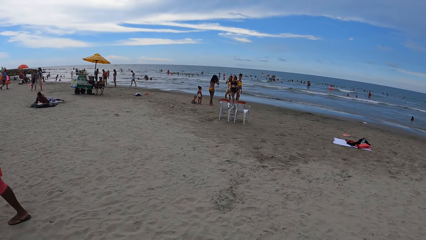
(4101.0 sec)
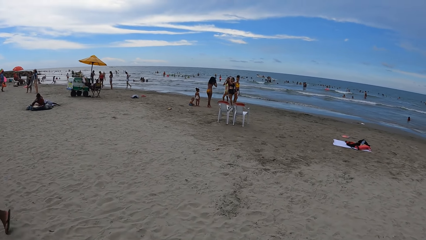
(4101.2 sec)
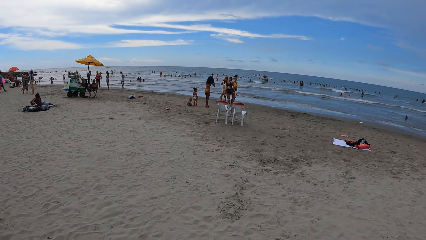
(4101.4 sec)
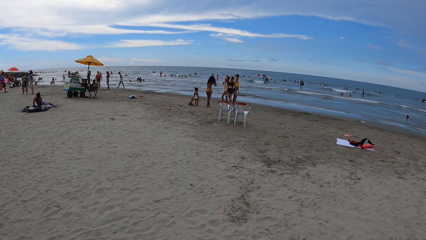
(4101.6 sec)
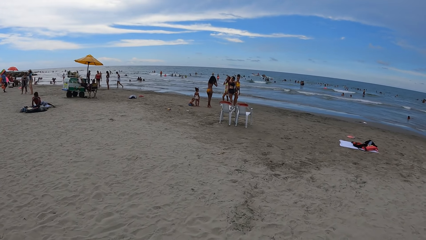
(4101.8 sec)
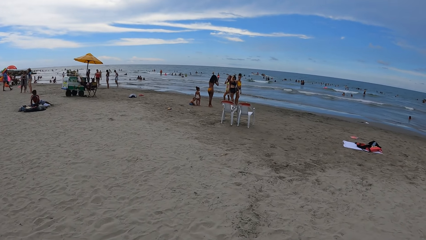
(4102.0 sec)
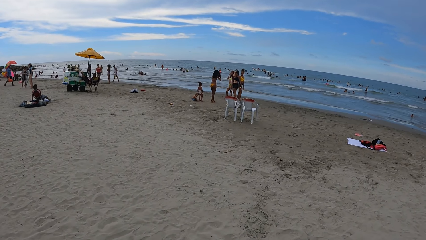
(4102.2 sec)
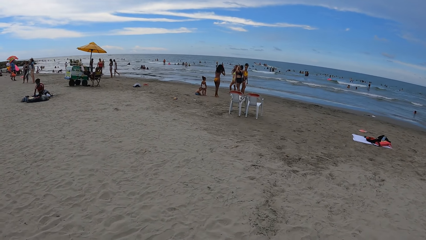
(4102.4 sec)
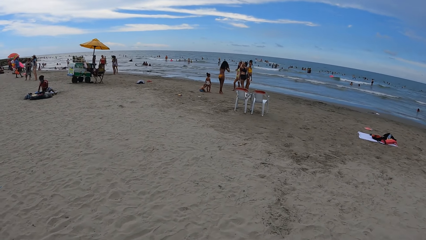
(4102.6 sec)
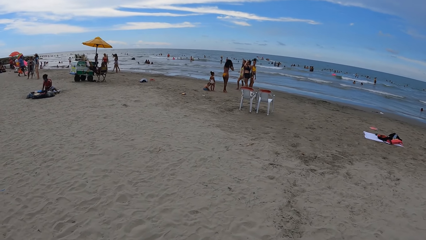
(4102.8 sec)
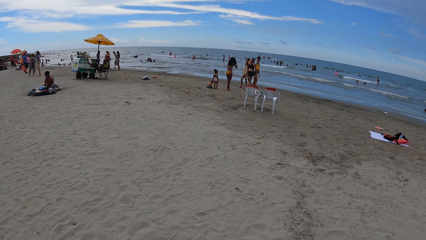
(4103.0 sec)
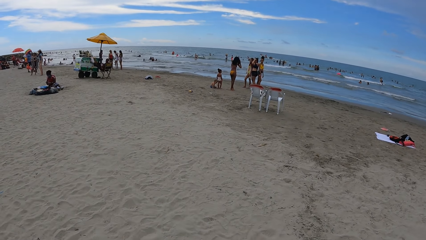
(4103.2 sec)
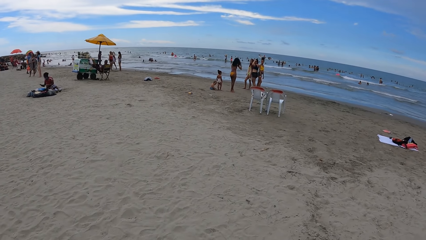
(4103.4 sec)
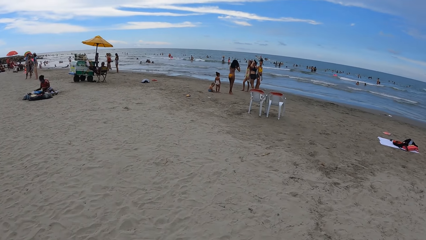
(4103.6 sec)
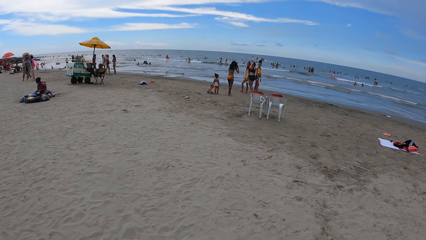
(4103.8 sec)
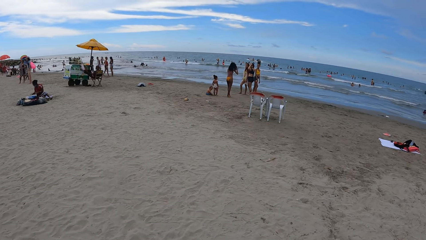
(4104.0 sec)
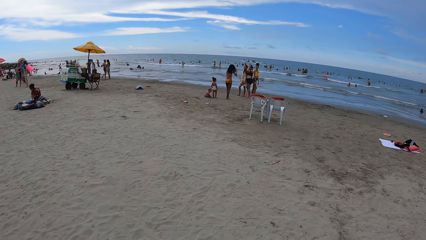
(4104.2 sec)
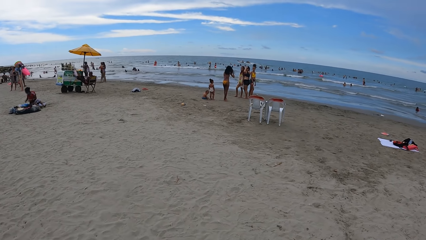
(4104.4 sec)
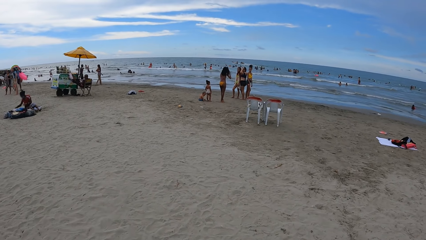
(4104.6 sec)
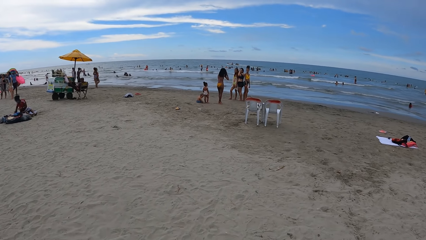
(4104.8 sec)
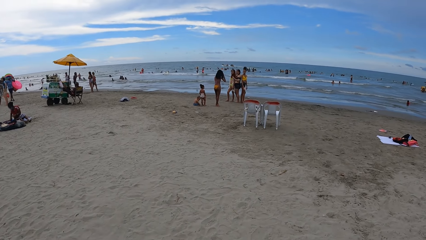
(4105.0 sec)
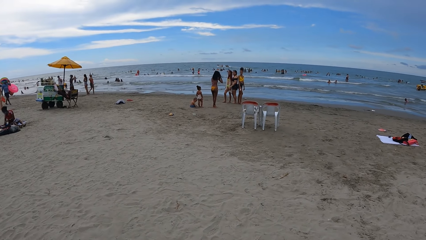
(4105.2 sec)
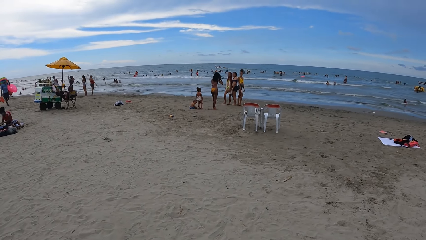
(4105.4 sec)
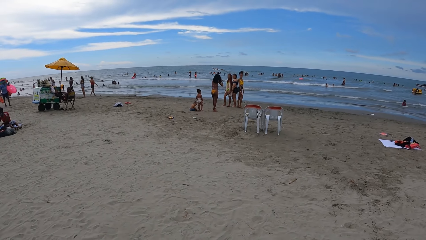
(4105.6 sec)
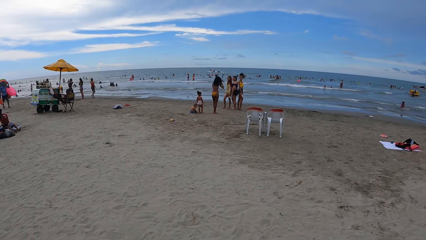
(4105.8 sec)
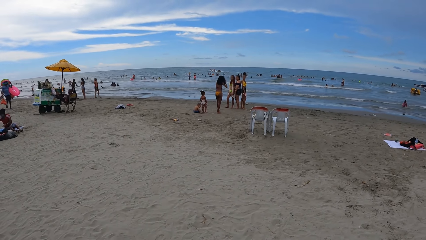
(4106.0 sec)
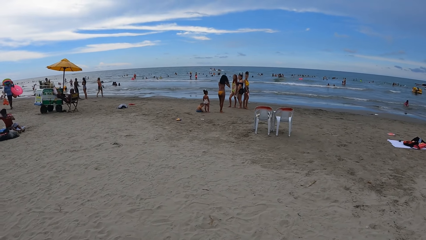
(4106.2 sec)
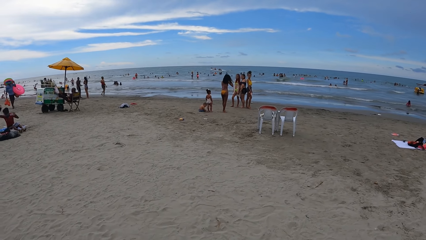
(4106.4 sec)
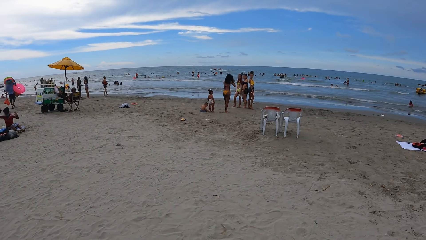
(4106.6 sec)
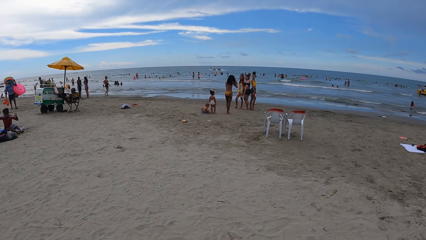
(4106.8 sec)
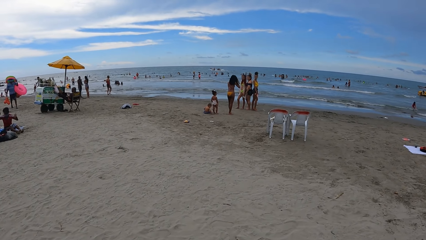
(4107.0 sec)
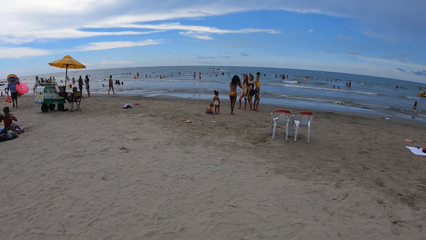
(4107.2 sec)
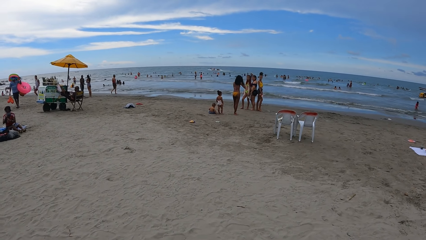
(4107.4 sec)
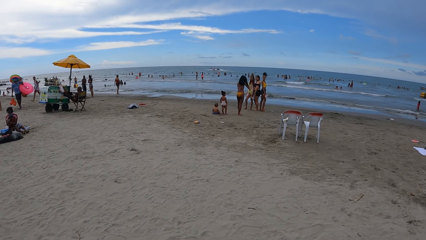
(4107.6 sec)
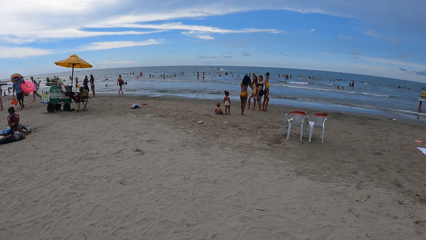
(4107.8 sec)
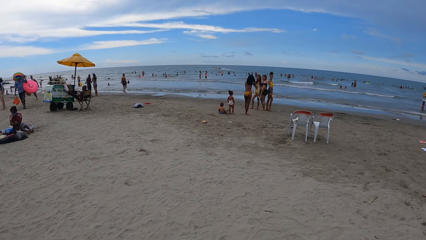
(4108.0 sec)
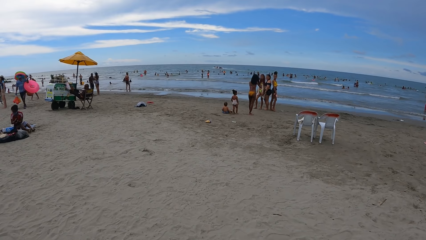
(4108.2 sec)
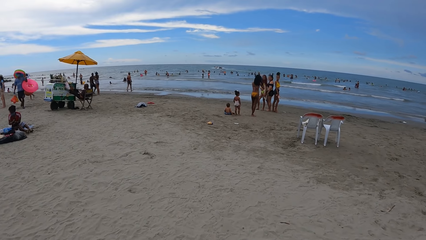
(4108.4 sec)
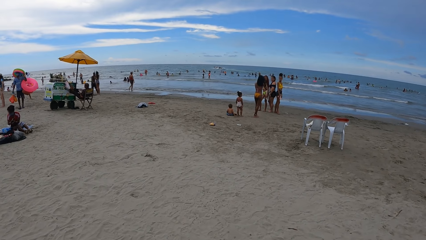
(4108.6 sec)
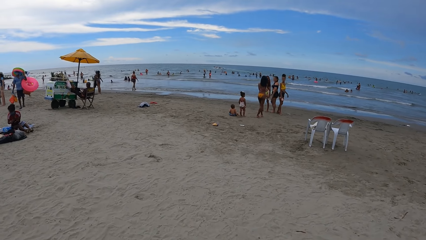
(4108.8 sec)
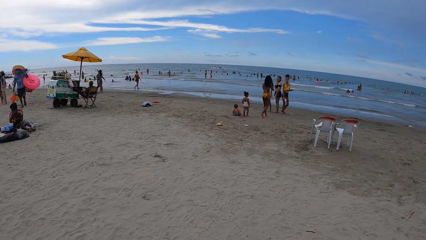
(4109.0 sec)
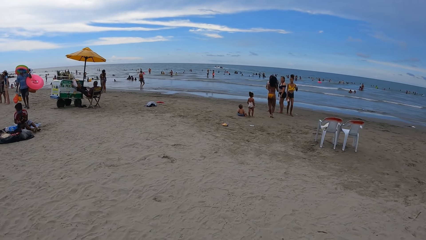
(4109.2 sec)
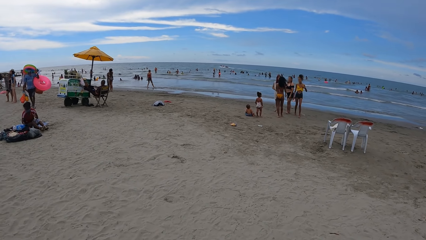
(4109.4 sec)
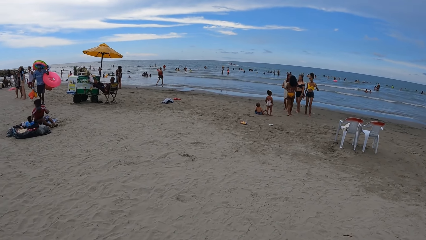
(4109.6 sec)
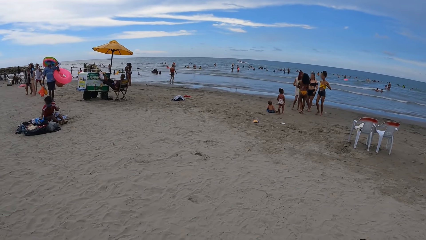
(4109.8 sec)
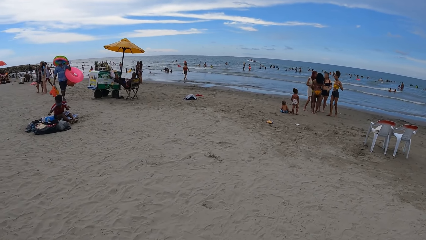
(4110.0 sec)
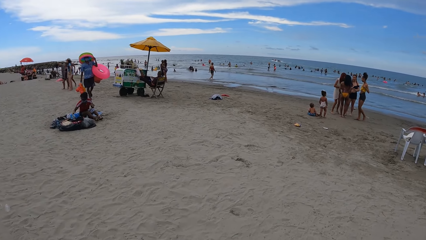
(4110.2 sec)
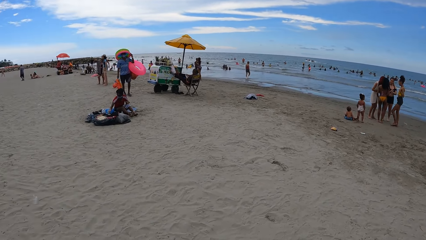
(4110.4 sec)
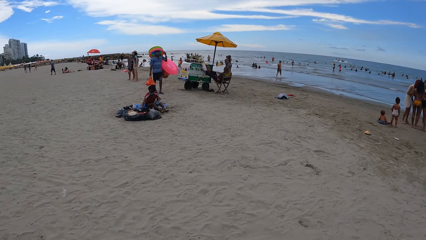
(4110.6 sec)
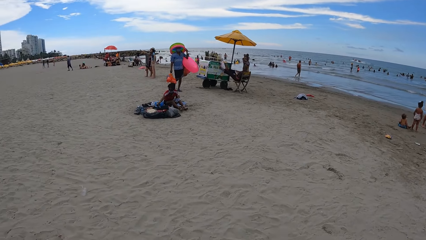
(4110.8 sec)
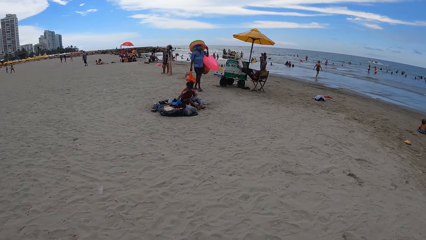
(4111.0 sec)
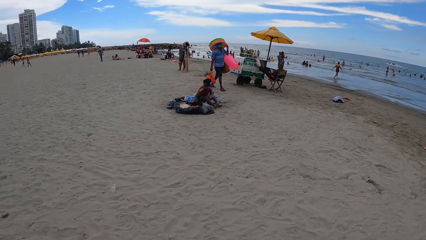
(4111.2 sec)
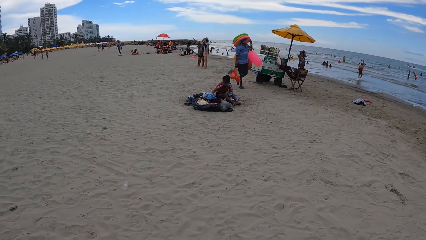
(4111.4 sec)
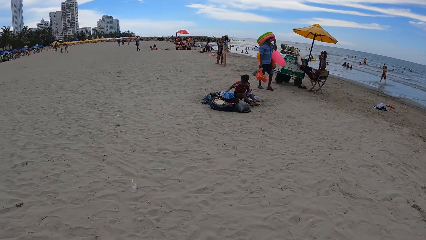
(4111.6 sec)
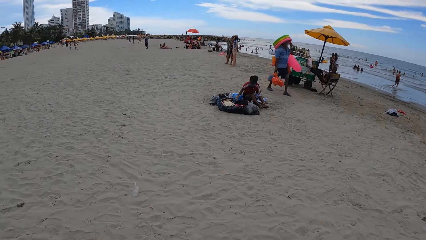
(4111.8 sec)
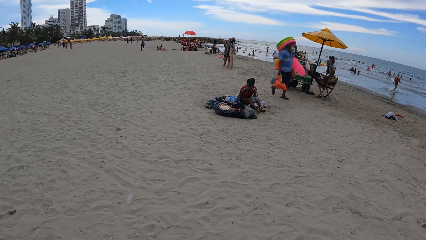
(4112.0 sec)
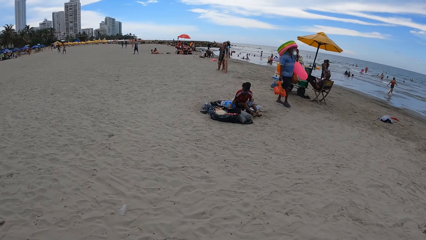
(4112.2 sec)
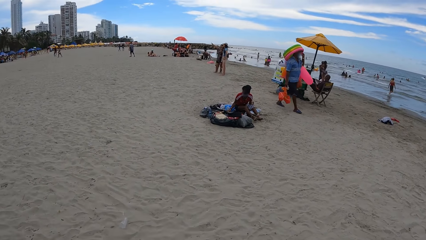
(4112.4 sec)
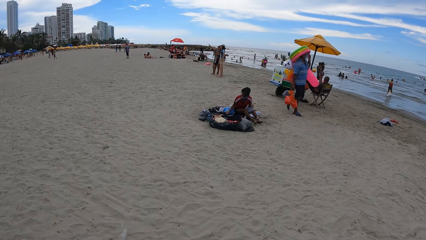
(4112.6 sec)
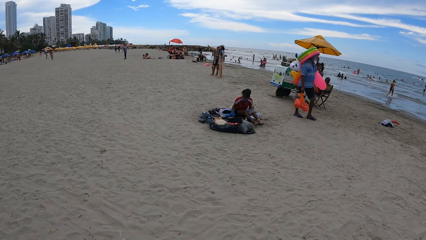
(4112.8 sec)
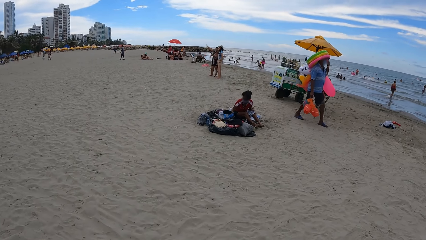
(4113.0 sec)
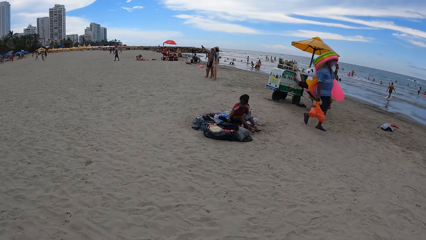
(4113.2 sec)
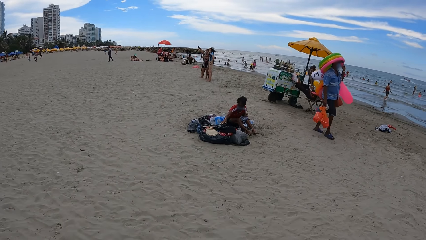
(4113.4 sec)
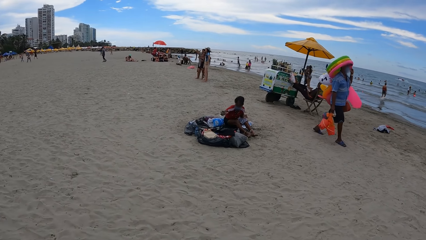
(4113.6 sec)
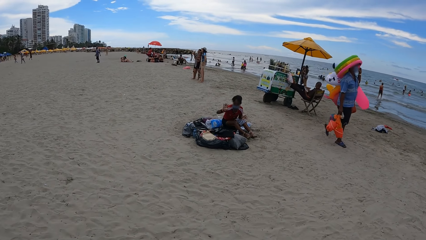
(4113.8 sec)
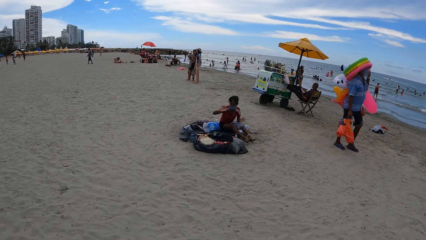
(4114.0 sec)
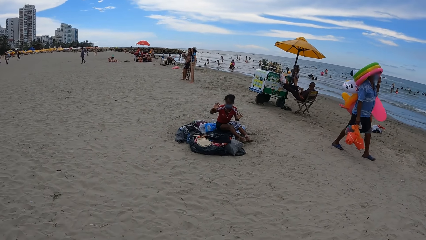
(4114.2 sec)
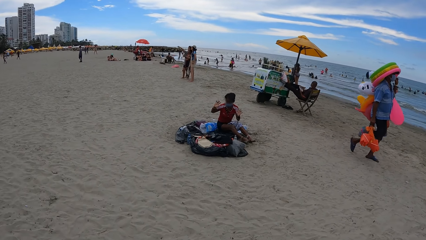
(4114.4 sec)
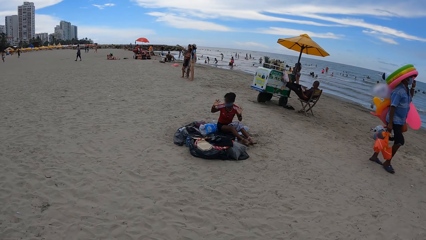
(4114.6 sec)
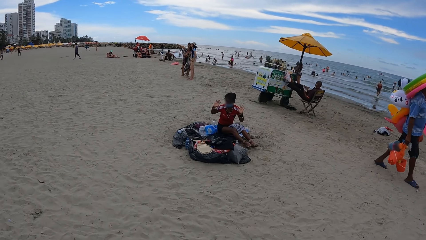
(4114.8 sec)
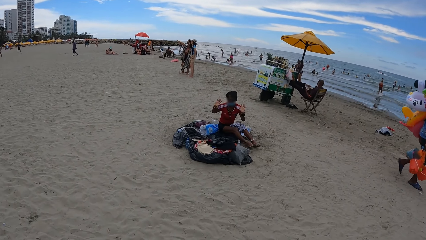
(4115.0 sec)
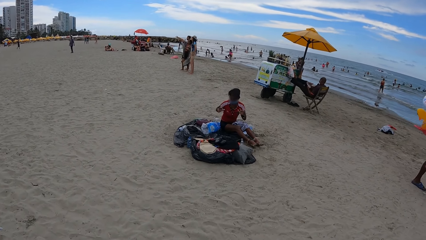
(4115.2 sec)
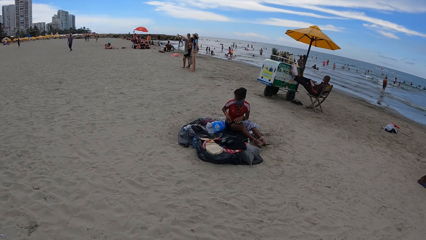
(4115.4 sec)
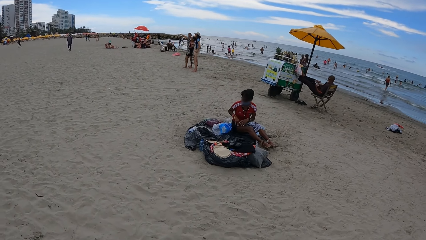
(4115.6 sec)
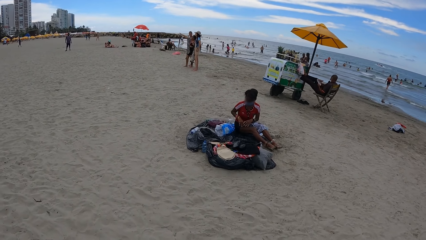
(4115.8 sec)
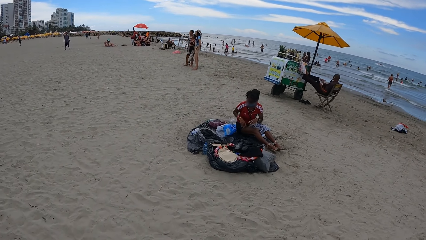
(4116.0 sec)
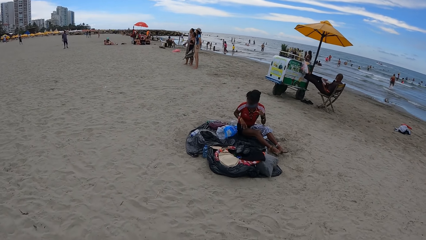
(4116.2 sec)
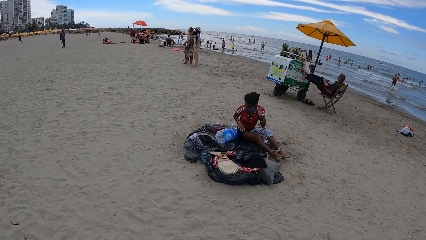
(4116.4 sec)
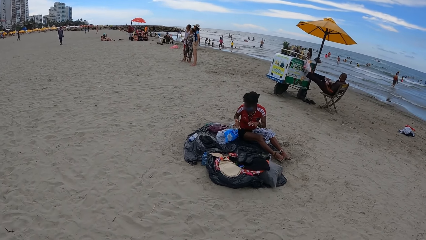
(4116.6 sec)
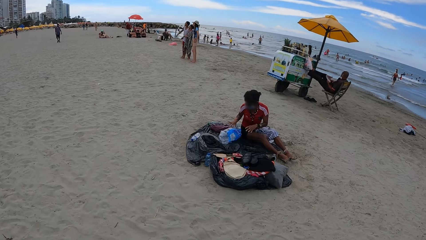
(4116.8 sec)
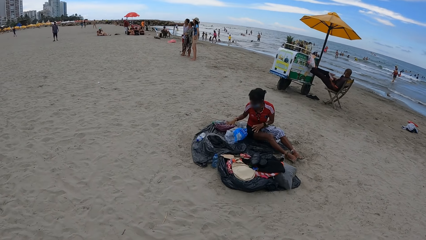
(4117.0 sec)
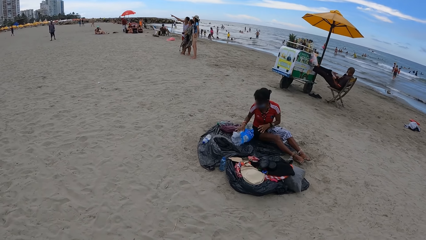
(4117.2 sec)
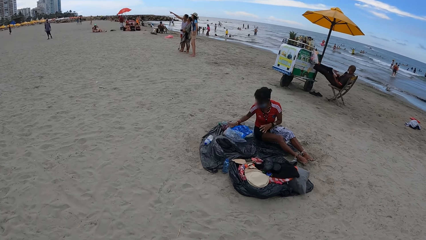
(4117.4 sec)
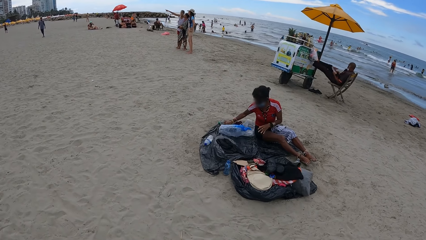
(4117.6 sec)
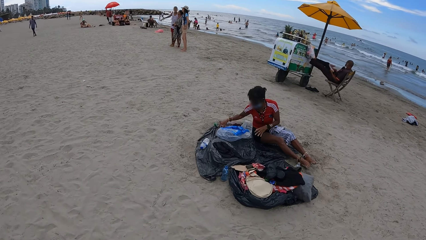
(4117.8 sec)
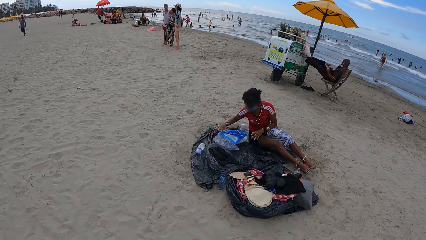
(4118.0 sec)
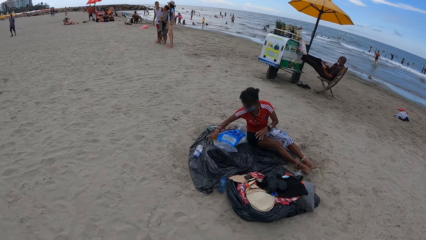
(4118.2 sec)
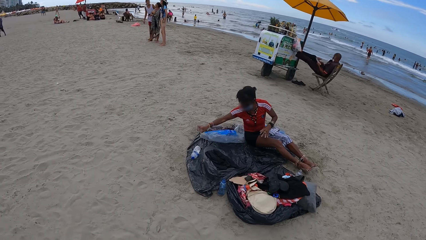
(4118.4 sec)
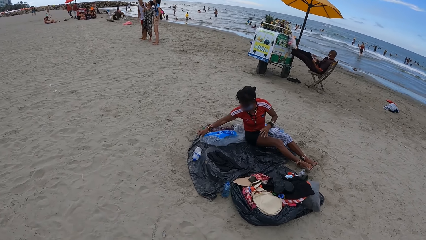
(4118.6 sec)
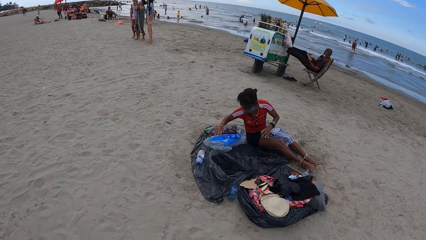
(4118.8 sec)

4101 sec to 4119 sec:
The camera wearer looks around. They stare at a person.
